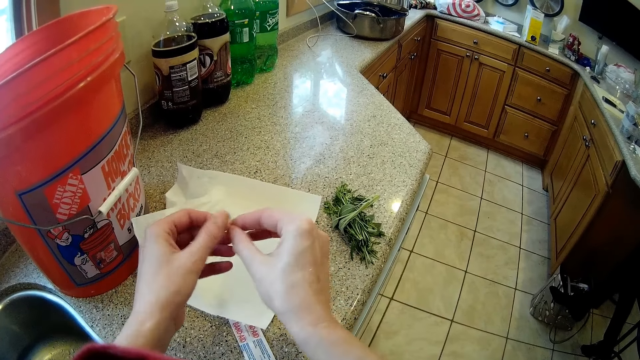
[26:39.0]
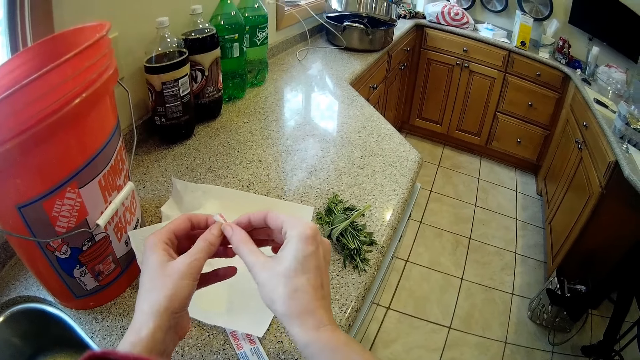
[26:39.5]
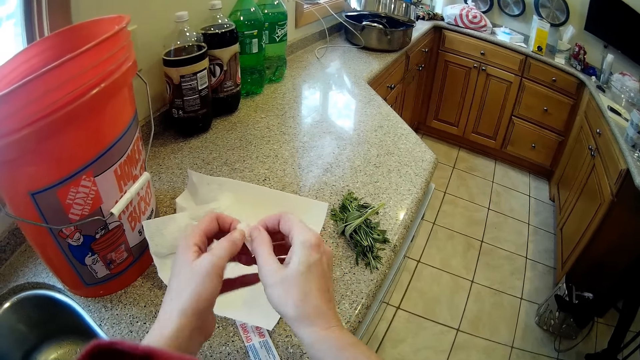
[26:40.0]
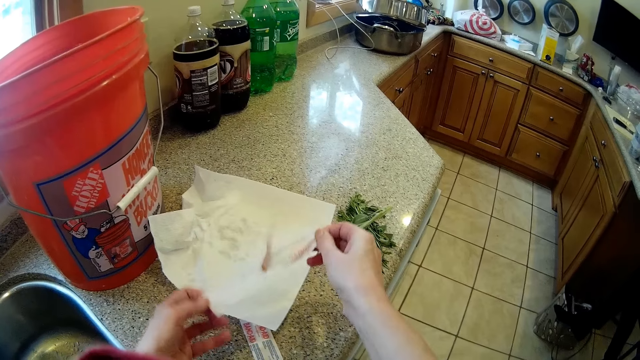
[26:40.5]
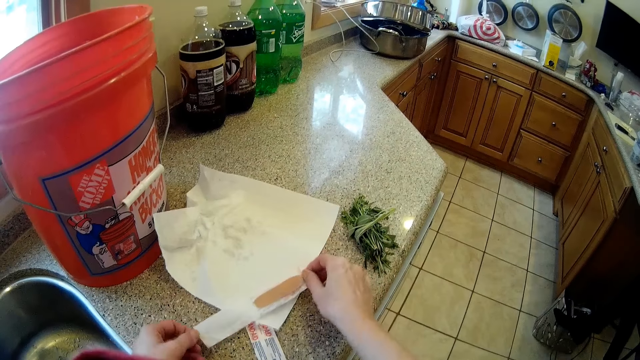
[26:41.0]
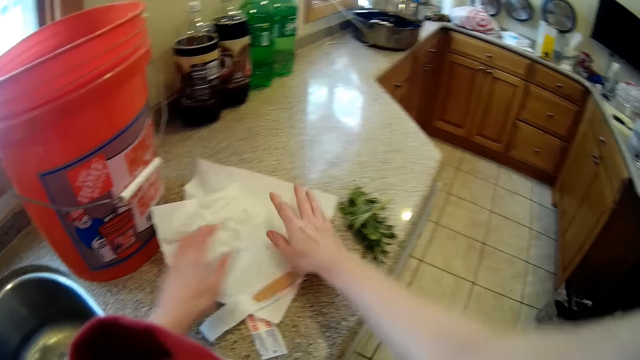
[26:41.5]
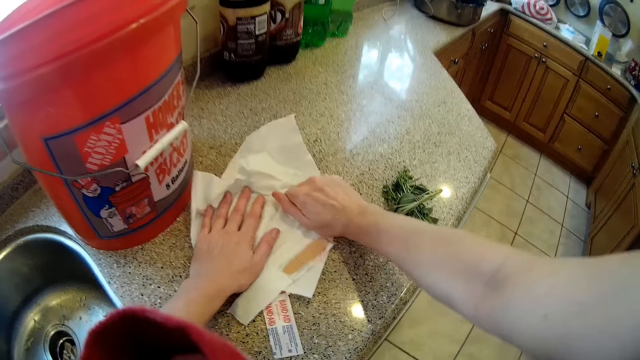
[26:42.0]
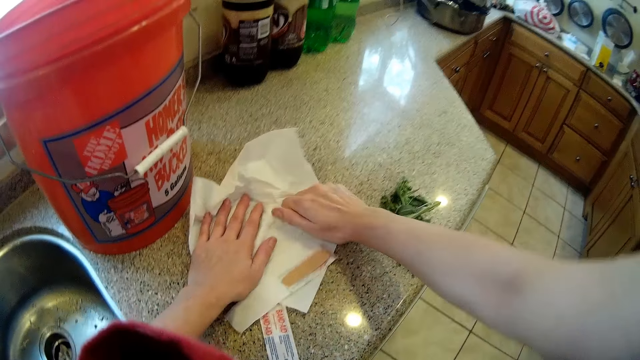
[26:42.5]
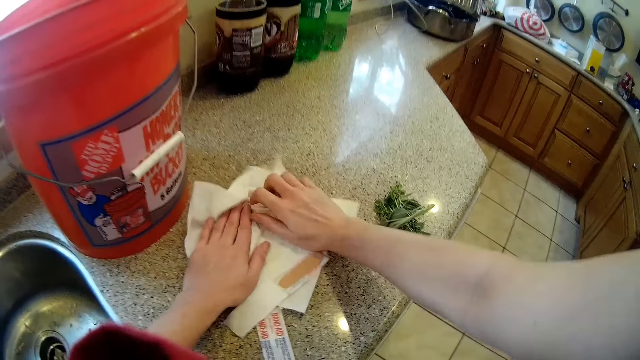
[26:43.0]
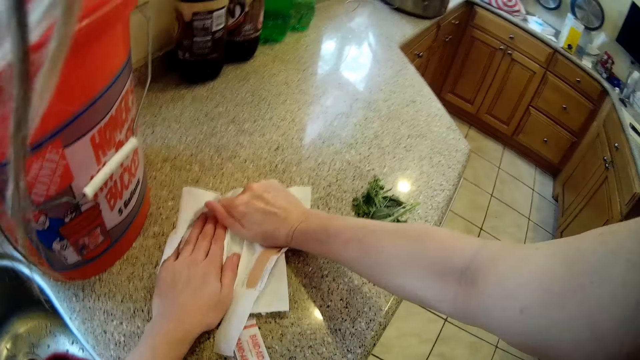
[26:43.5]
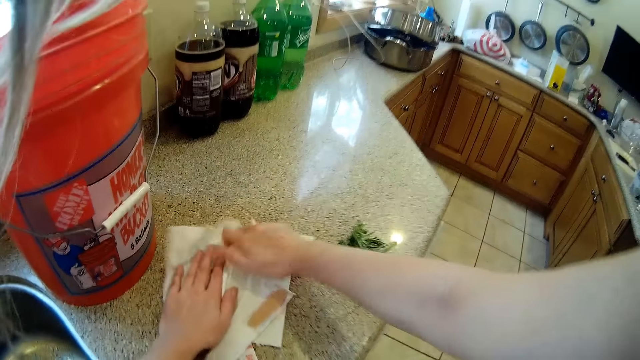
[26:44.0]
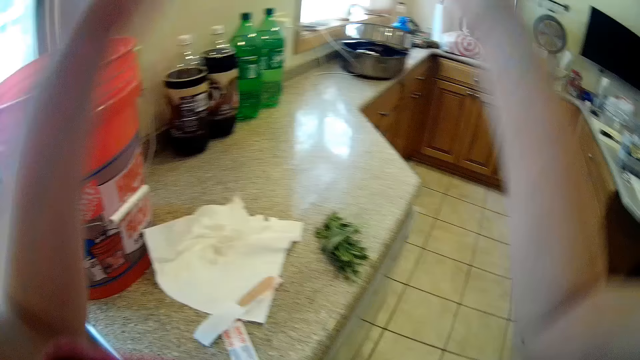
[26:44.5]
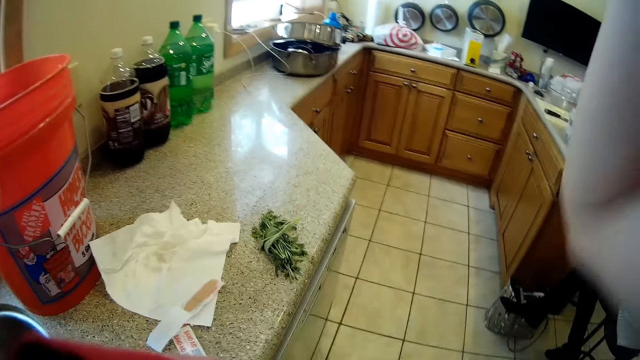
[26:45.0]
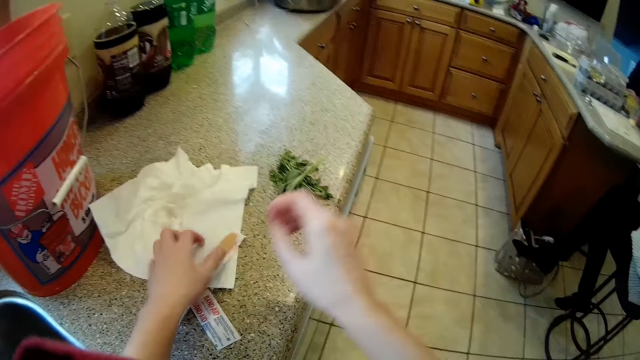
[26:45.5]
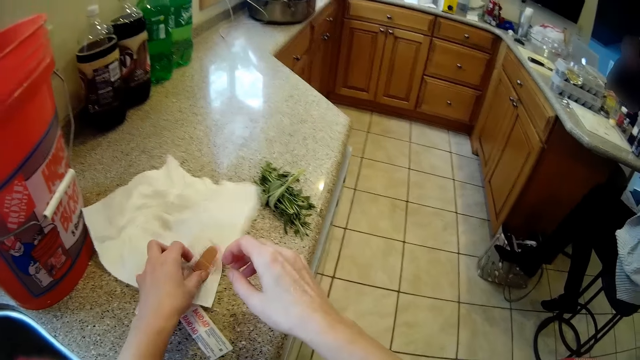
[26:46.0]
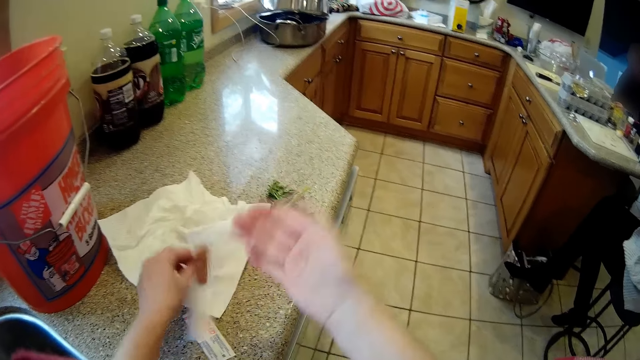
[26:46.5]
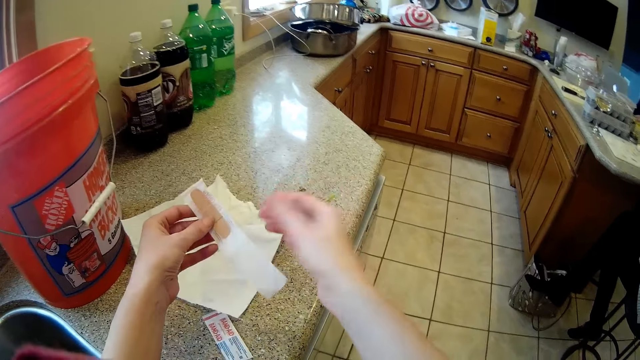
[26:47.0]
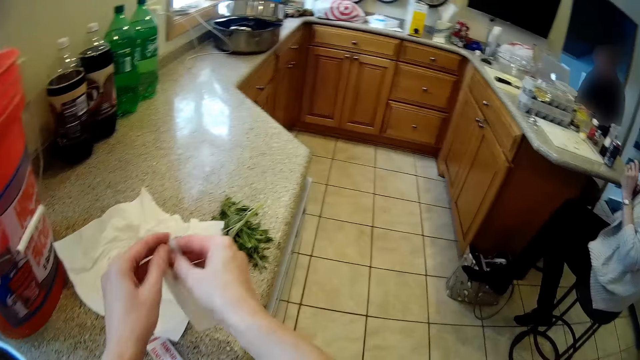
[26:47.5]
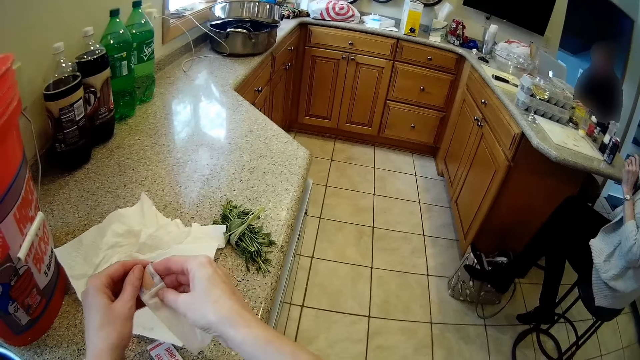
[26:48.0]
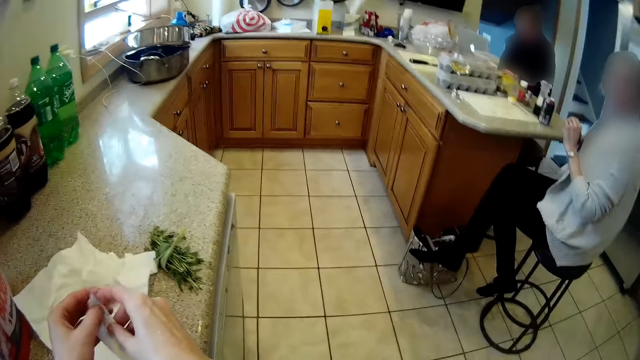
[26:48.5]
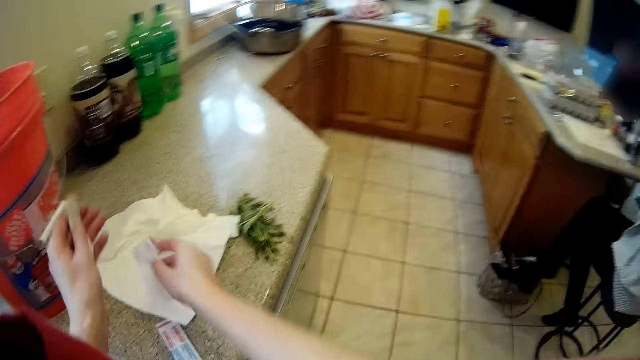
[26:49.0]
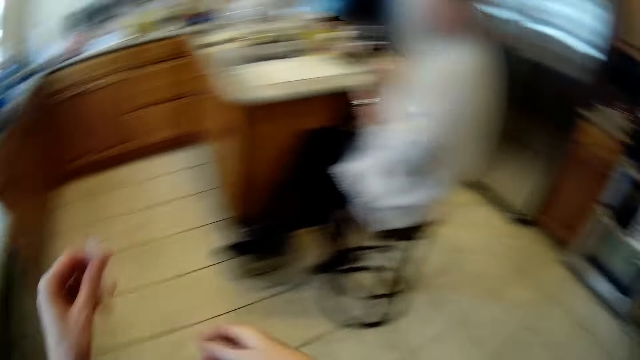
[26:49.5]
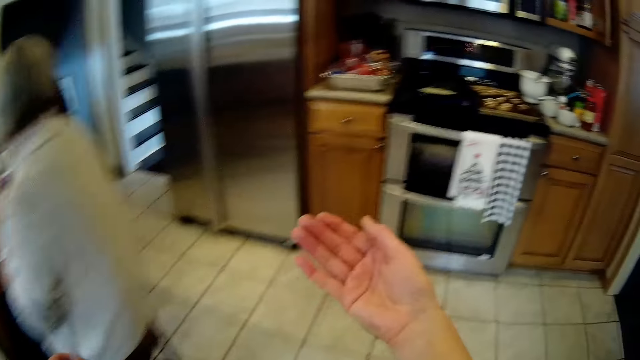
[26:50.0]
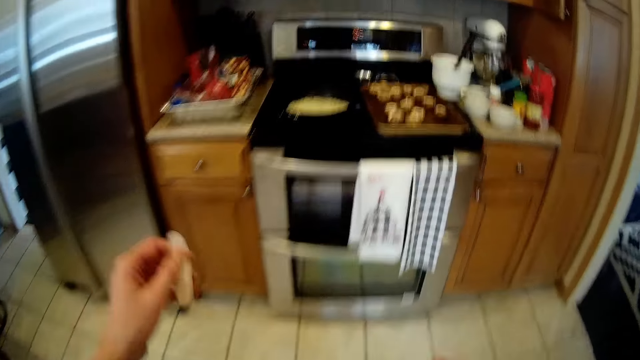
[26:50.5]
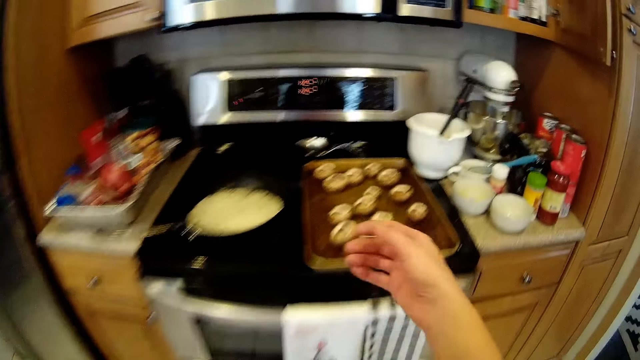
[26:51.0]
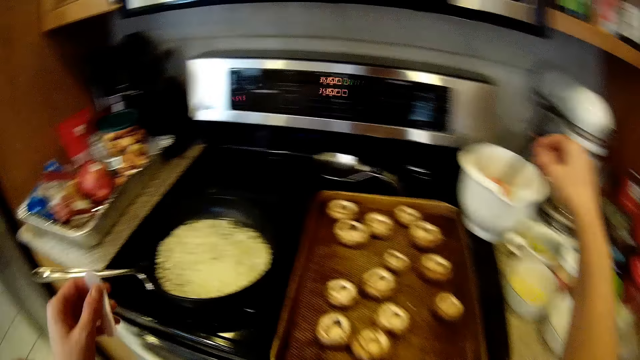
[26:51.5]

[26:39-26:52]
The camera wearer drops the blister plaster on the kitchen worktop with both hands. She dries both hands with the paper towel. She raises her hands. She picks up the blister plaster or elastoplast tape from the kitchen worktop with her left hand. She detaches the blister plaster from the paper with her left hand. She holds the tape. She drops the paper on the kitchen worktop with her right hand. She walks to the cooker in the kitchen.

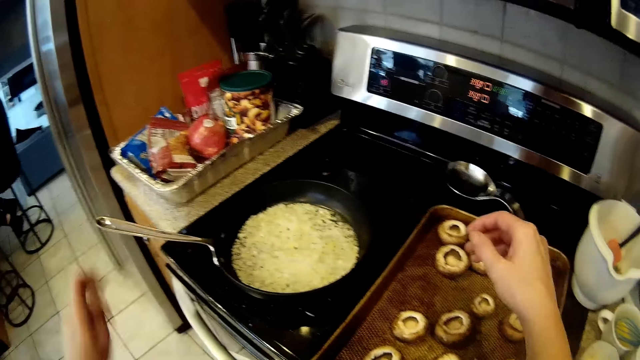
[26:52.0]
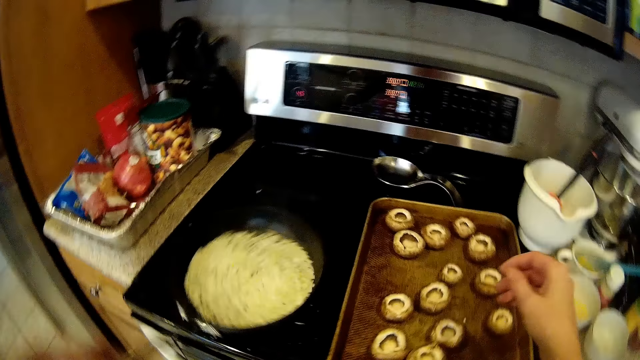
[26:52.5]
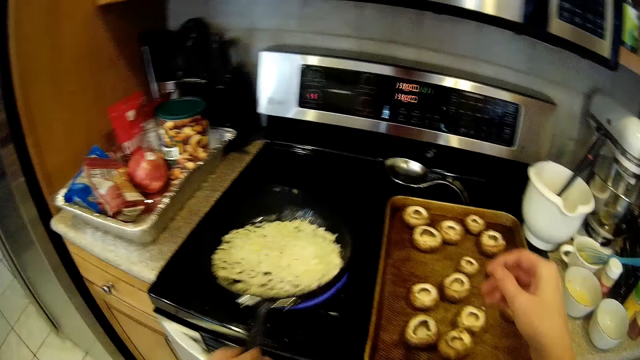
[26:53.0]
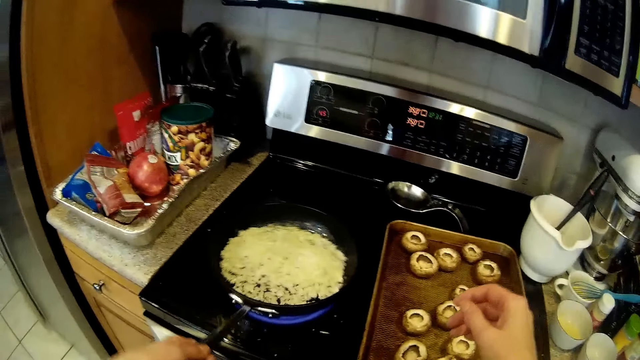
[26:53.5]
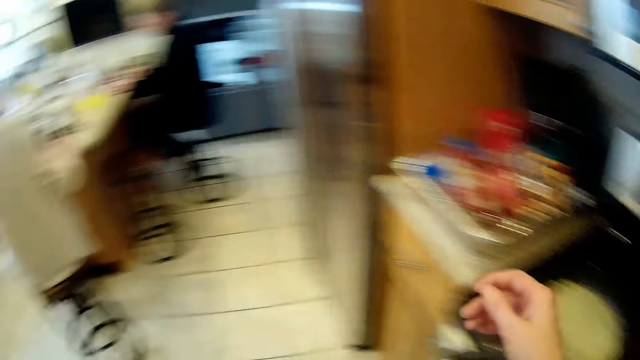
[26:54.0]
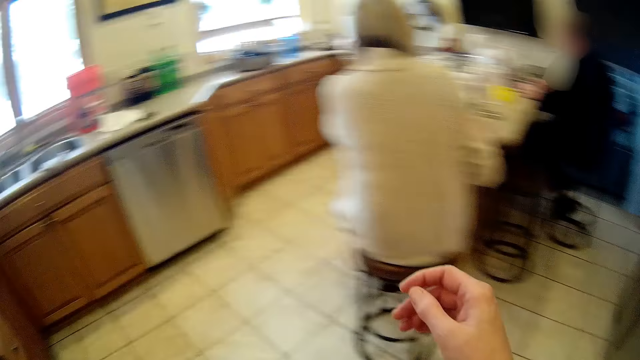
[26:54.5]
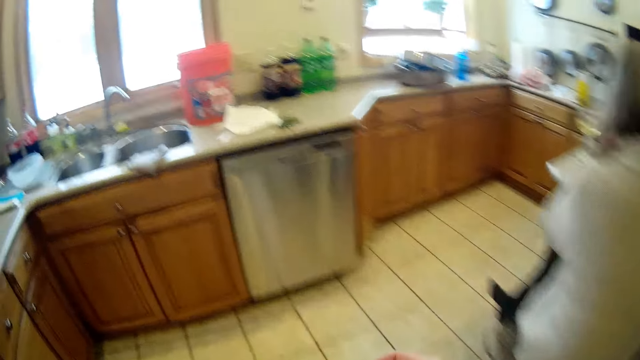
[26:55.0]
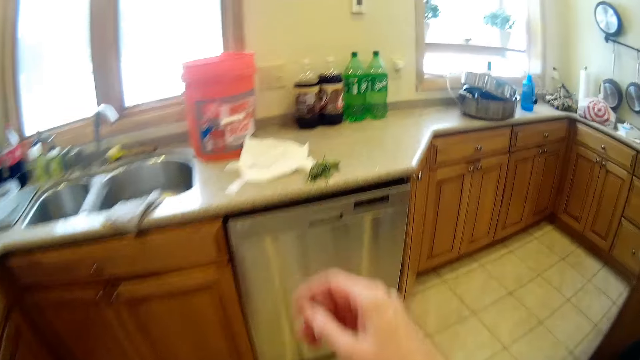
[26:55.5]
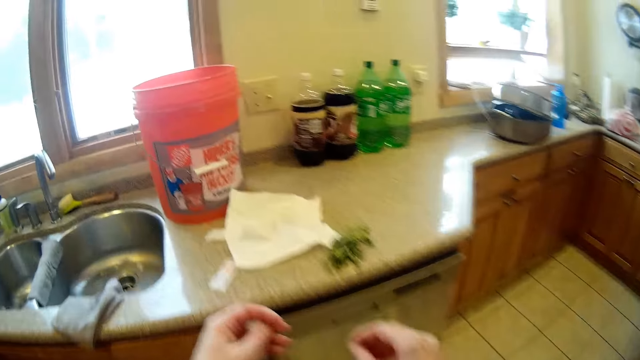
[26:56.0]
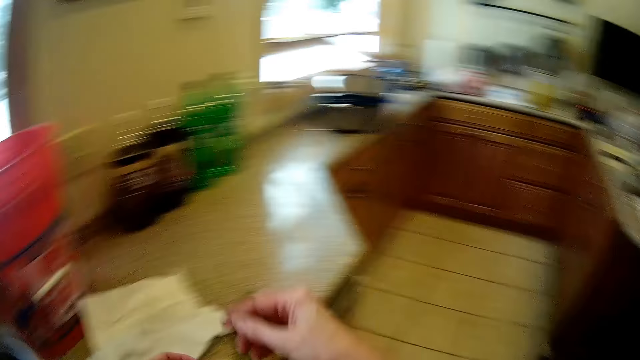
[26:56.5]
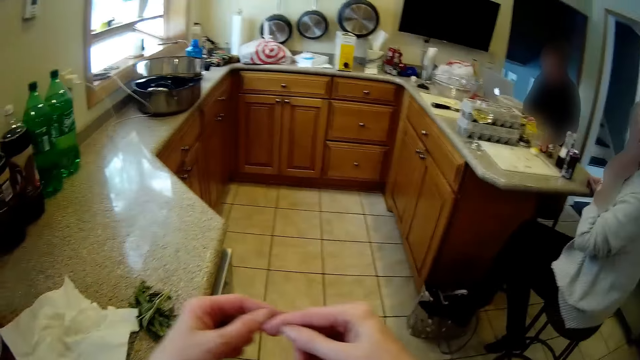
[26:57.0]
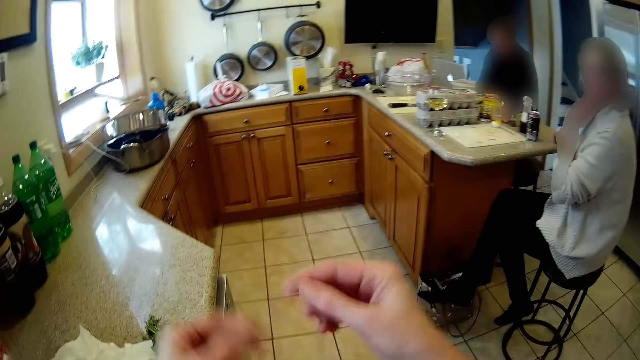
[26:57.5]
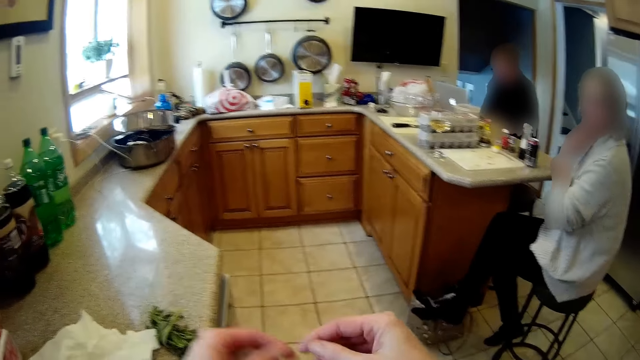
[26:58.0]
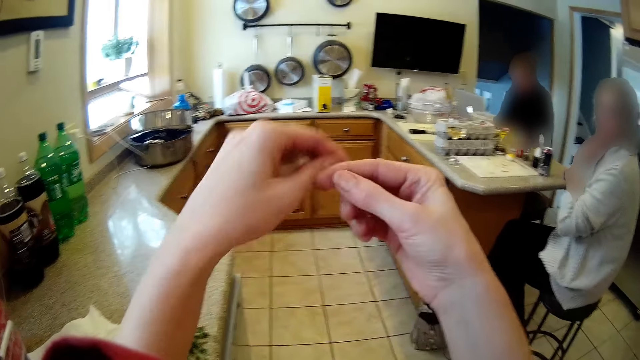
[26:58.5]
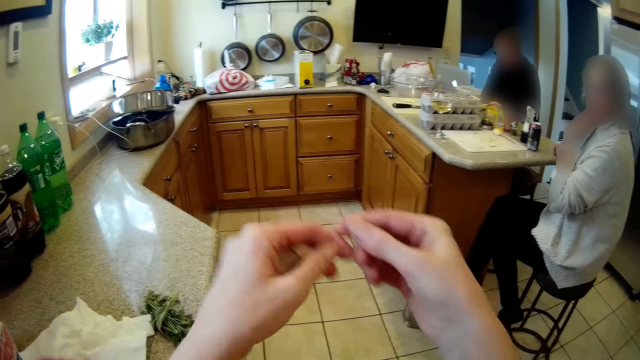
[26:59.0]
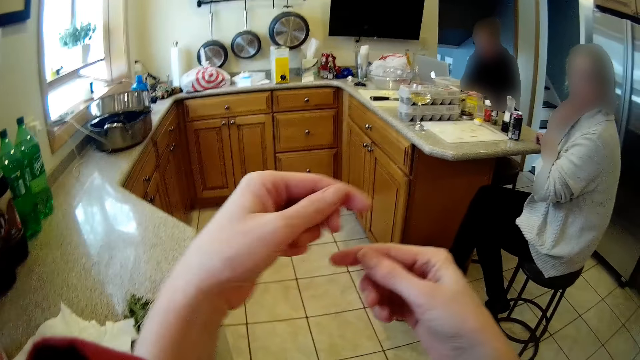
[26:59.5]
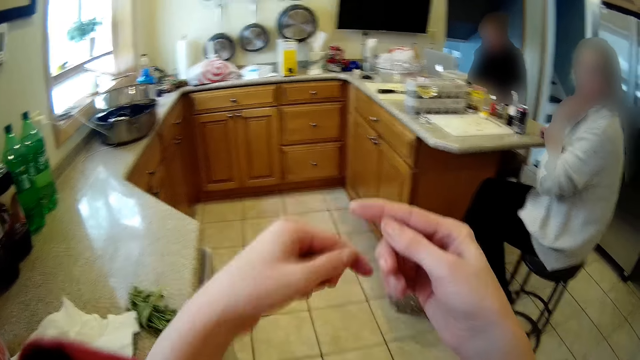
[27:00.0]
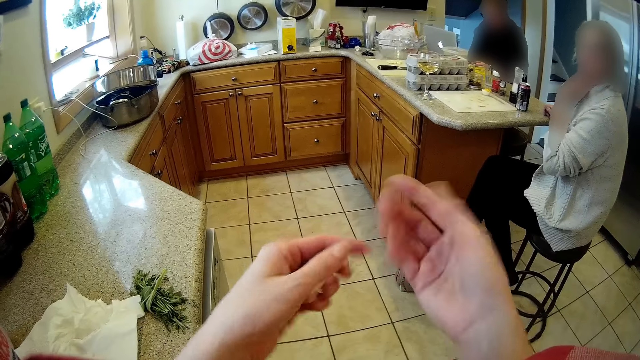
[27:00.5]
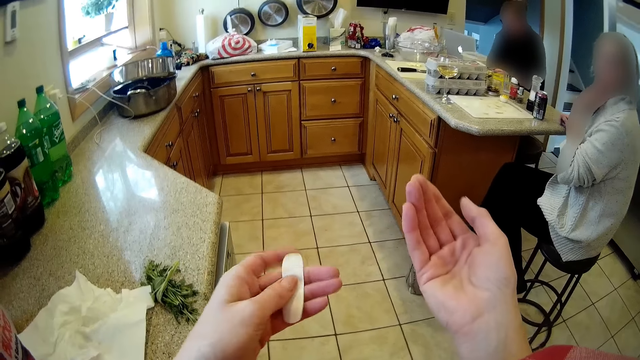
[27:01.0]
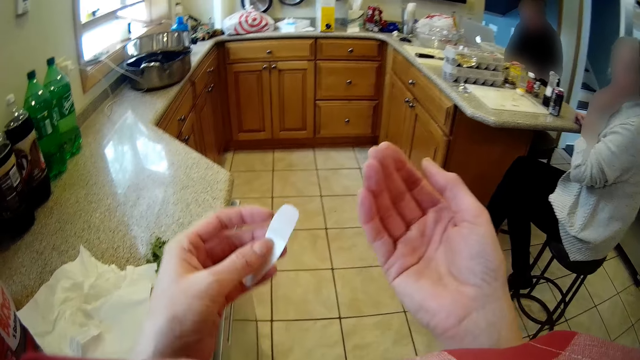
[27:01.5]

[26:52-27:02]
The camera wearer holds a pan. She shakes the chopped onions in the fry pan with her left hand. She moves towards the kitchen sink. She takes the tape. She interacts with a man and a woman. She wraps the finger.
